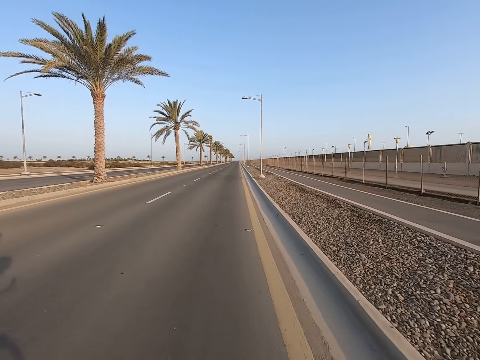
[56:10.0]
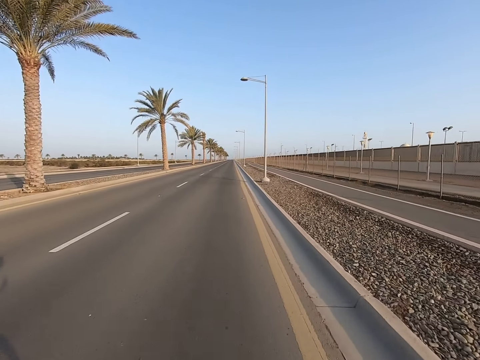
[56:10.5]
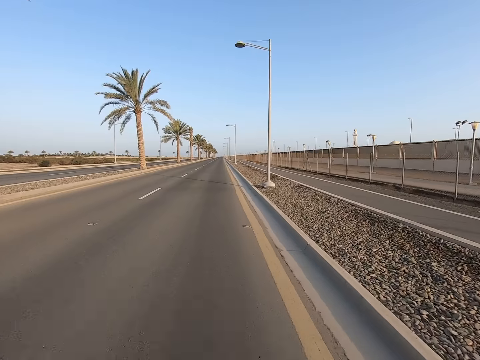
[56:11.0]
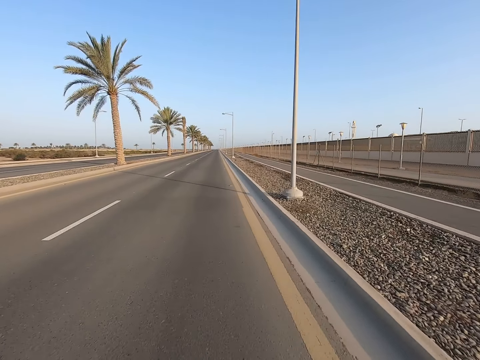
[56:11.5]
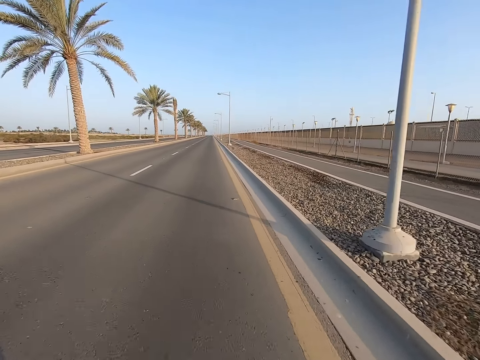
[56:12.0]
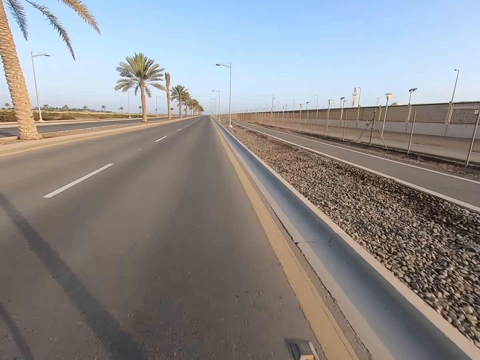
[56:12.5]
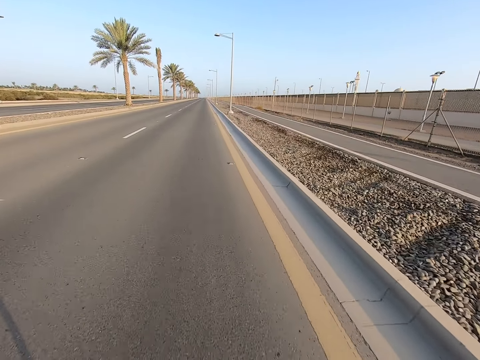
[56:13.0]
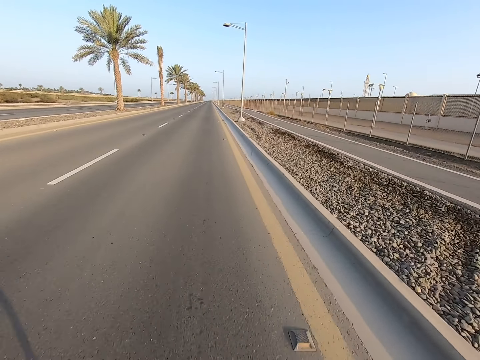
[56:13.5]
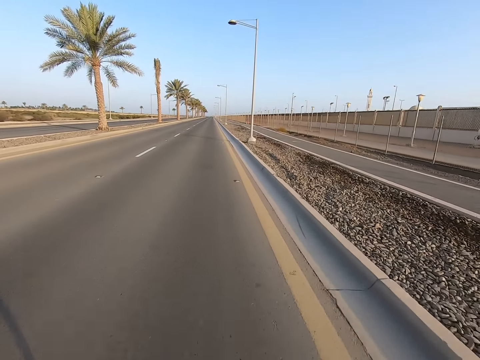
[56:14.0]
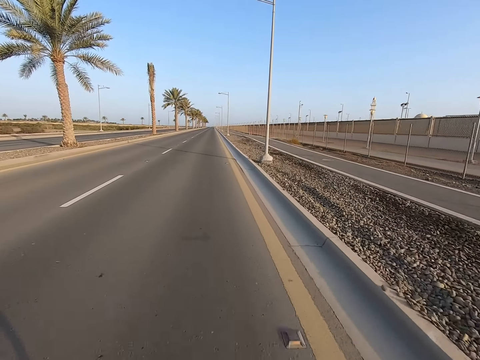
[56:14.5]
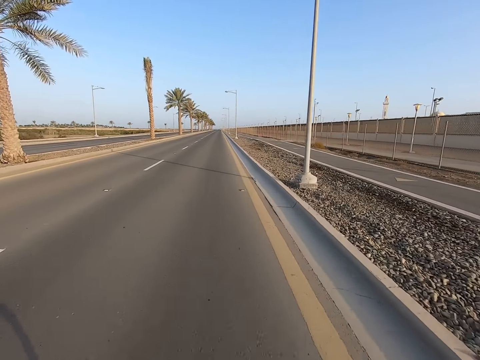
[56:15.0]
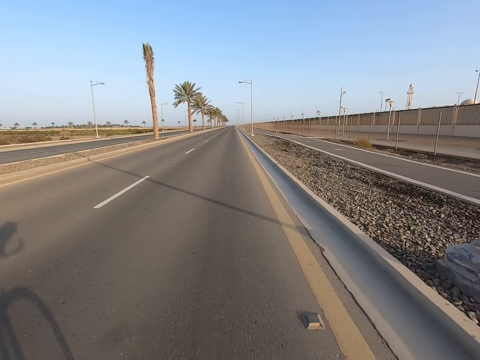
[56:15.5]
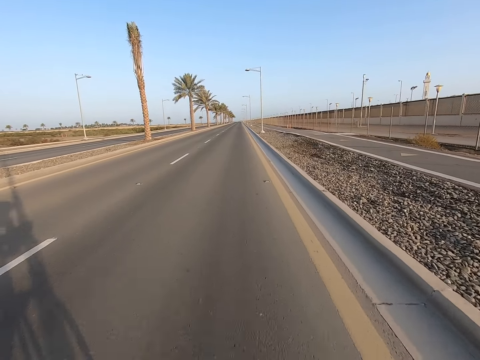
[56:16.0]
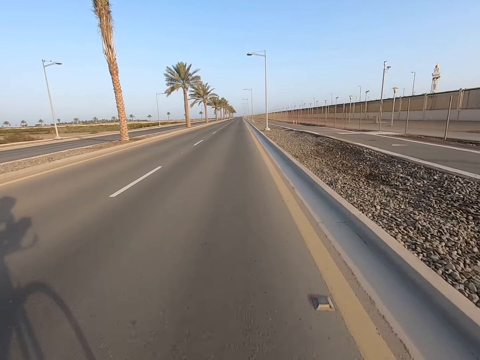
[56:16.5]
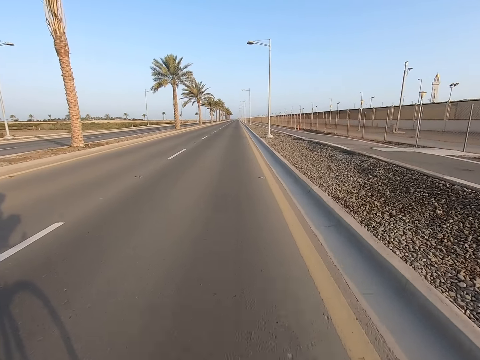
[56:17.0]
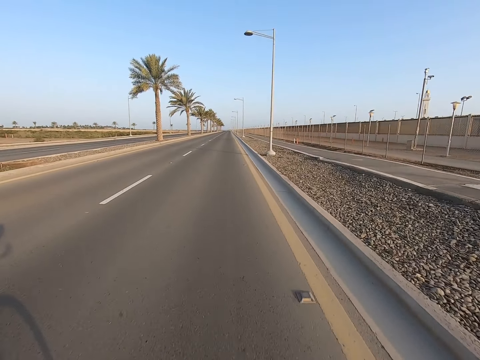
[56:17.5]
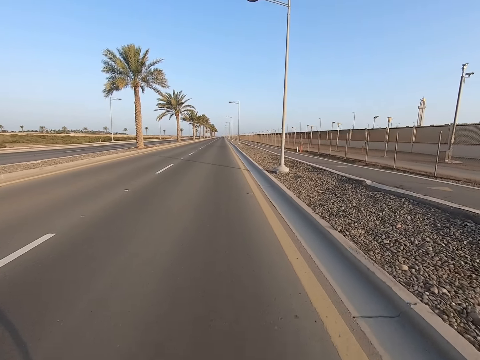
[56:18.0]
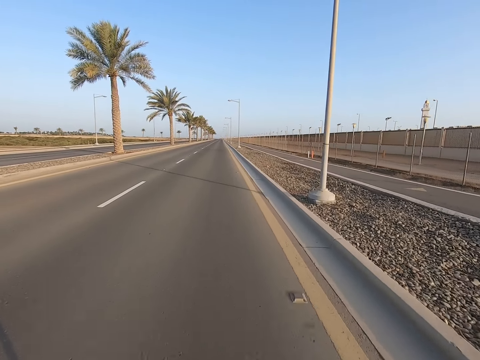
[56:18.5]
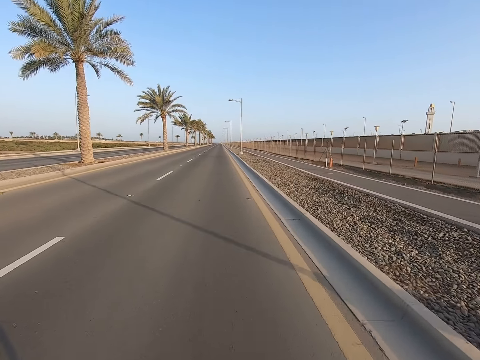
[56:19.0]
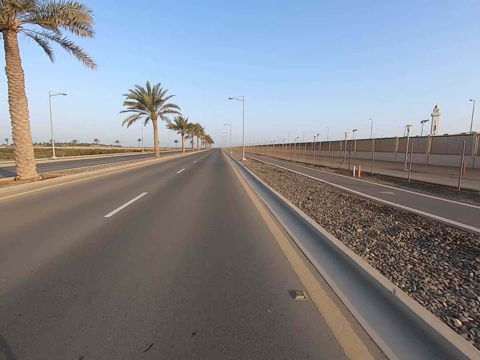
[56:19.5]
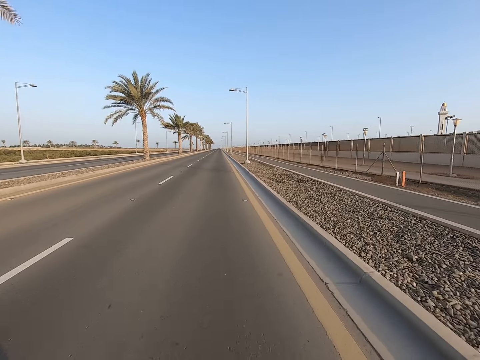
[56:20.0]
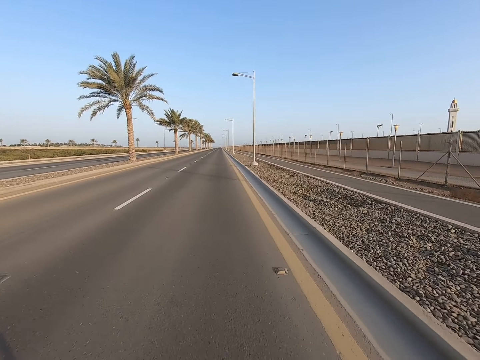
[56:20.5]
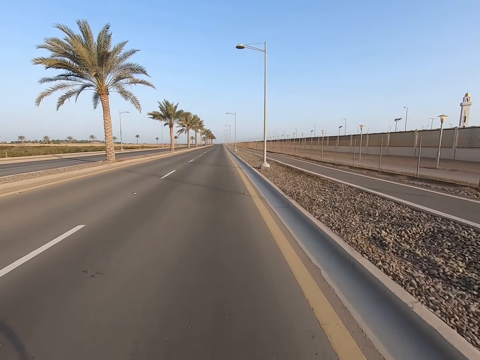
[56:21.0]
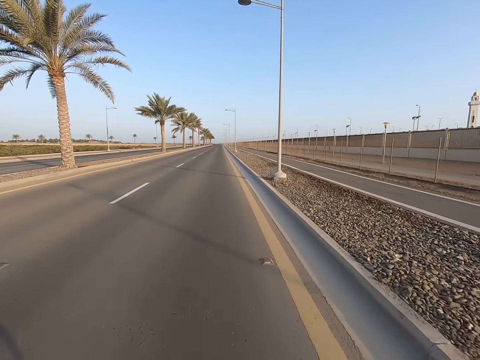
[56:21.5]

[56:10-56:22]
The camera wearer looks at the palm trees on the road. They look at the streetlights on the road side.

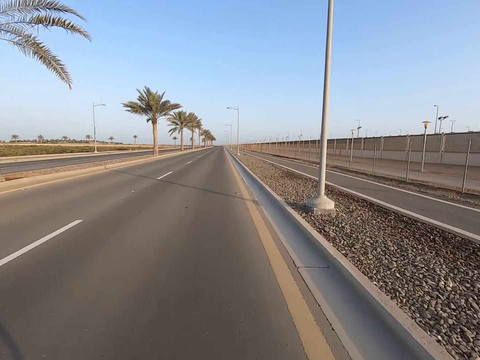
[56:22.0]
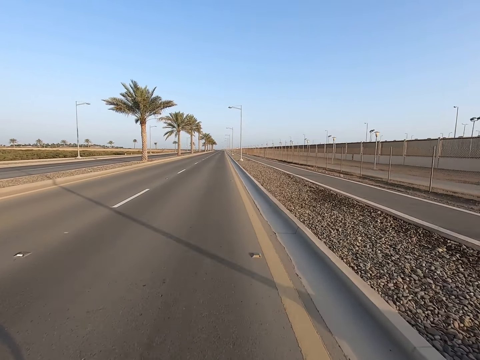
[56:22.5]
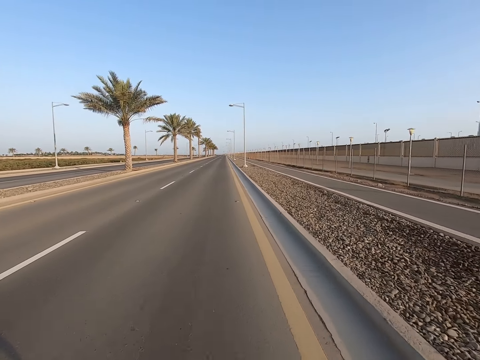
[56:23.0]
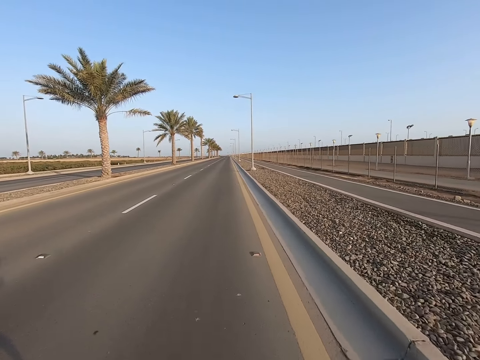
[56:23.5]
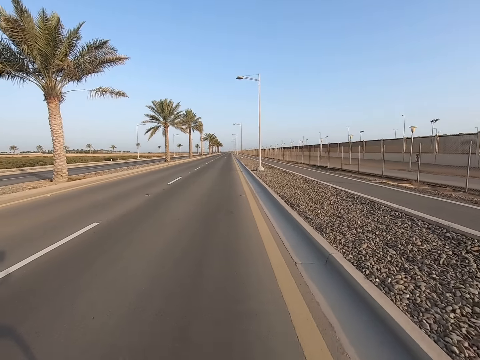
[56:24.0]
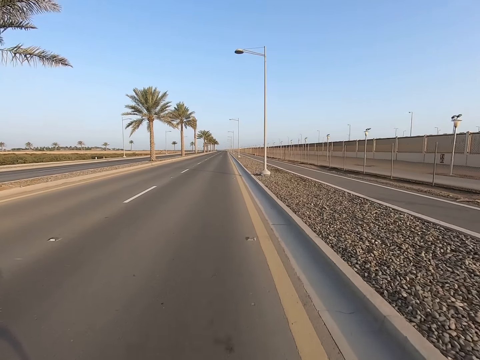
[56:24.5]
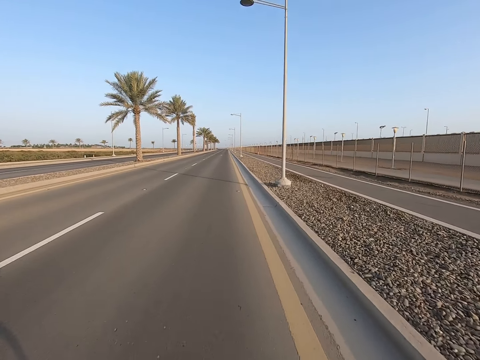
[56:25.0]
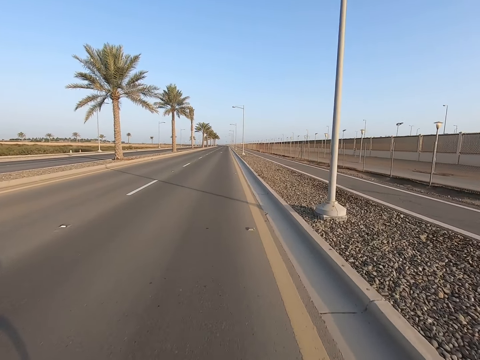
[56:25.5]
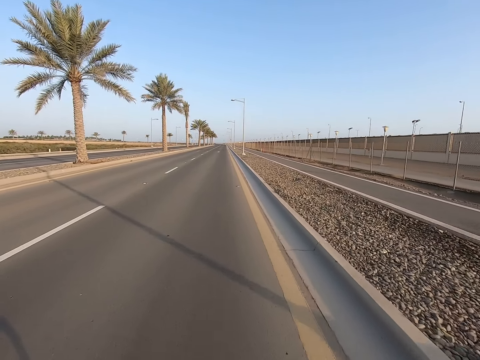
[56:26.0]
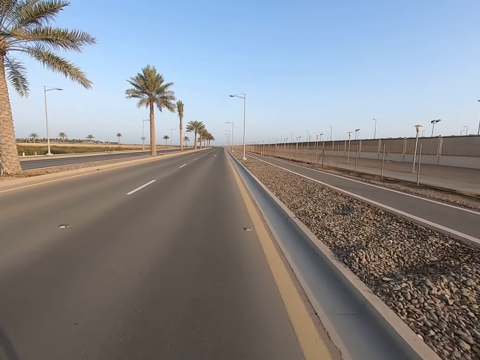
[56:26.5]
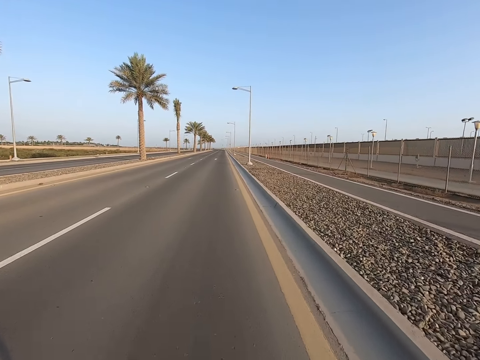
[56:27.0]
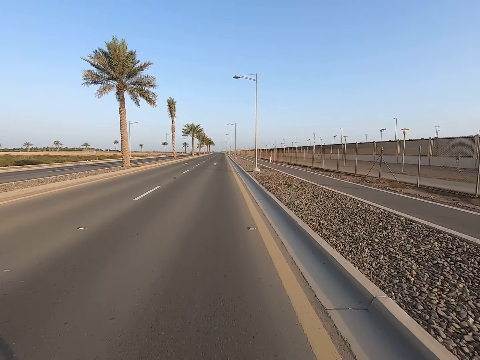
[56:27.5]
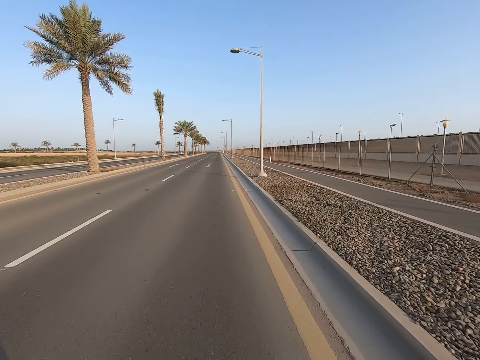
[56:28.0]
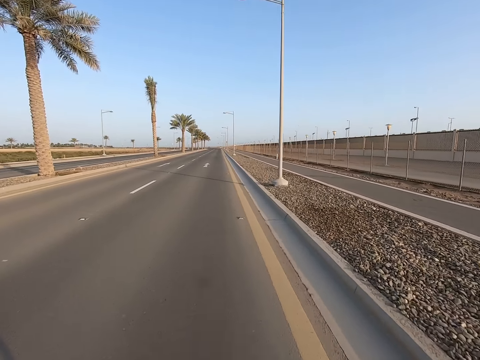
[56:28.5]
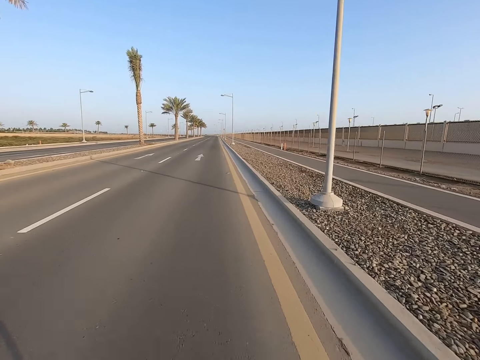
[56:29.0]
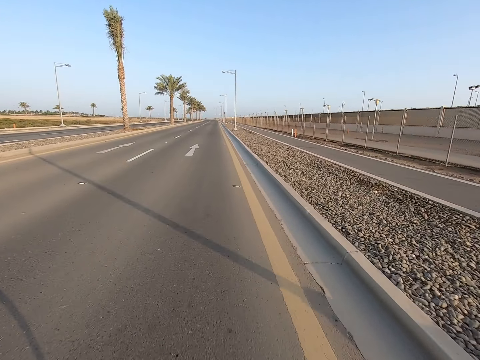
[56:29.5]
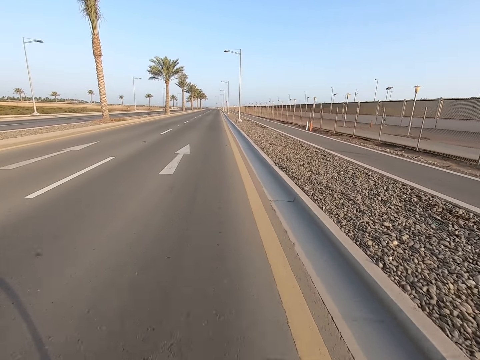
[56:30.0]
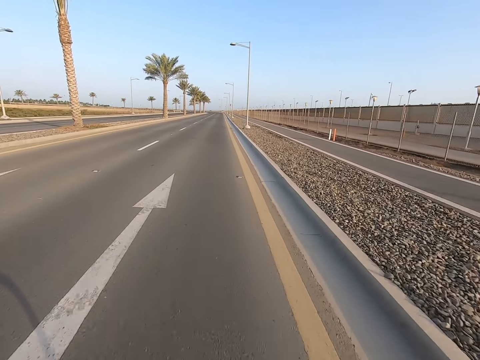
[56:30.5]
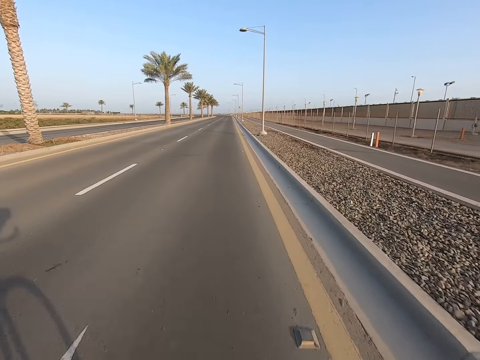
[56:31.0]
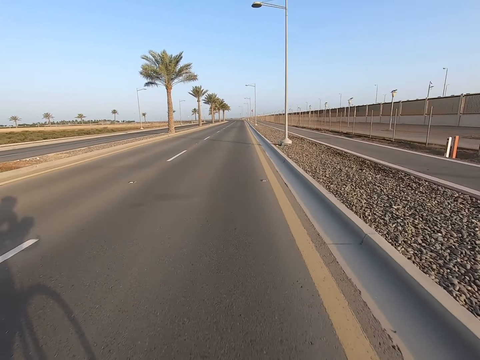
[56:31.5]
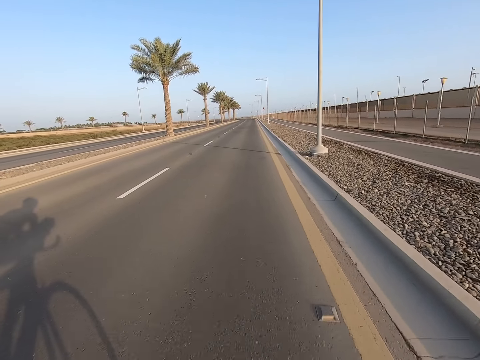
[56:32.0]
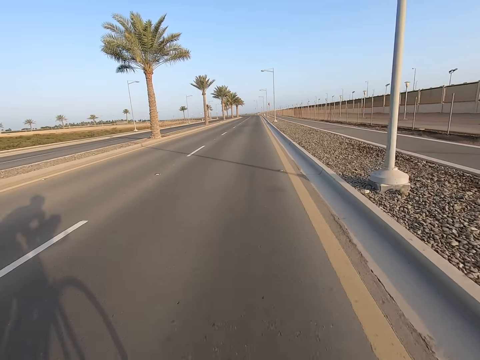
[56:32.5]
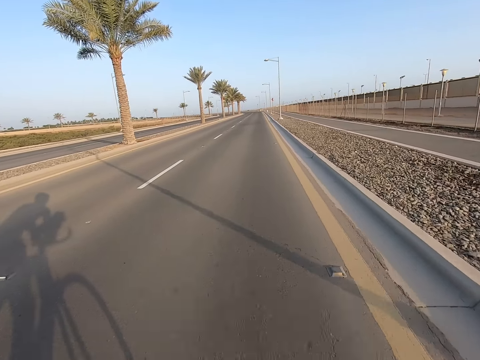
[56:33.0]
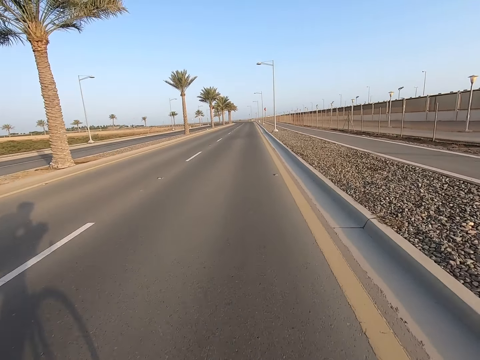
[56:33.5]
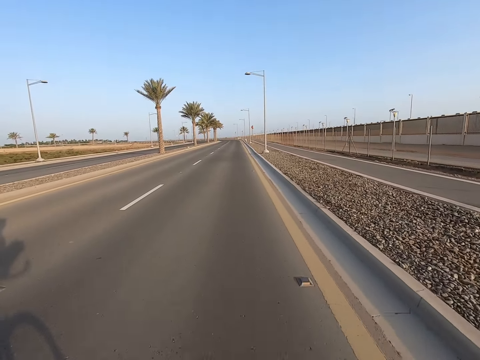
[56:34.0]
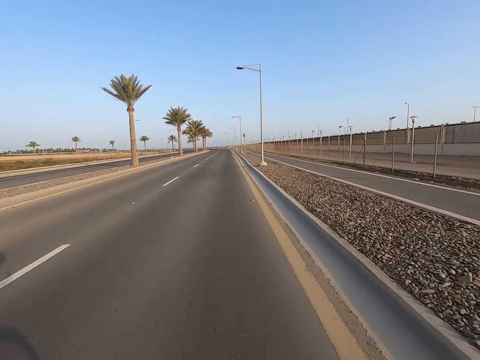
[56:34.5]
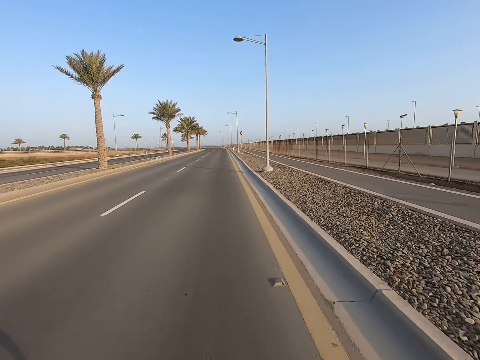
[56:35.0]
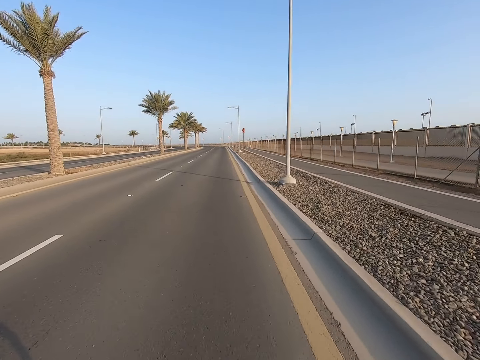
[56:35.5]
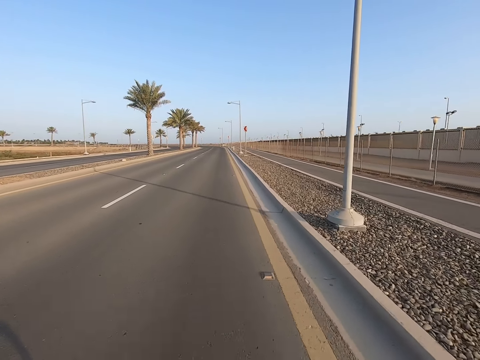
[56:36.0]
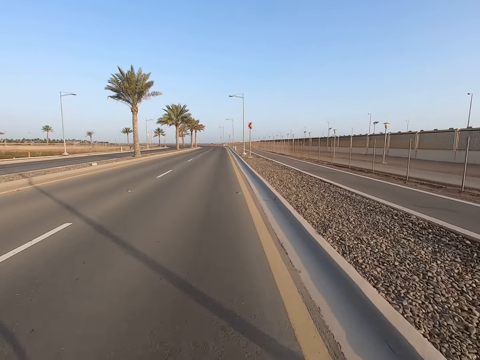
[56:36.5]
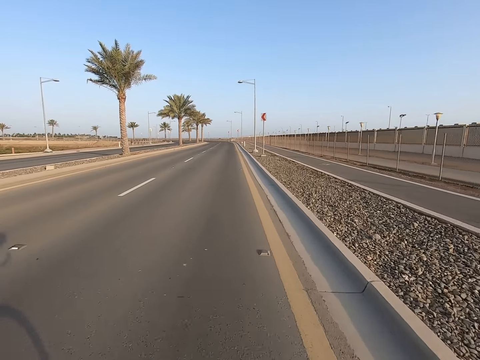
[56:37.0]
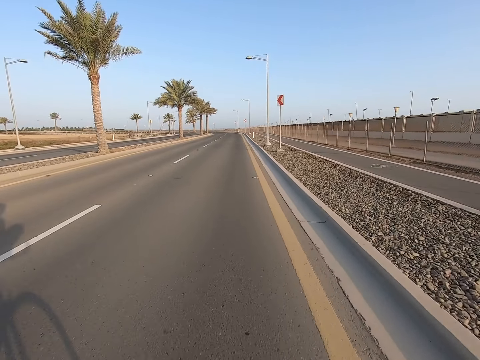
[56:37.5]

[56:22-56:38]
The camera wearer rides the bicycle on the road. They look at the palm trees on the roadside. They look at the shadow of the bicycle on the road.
